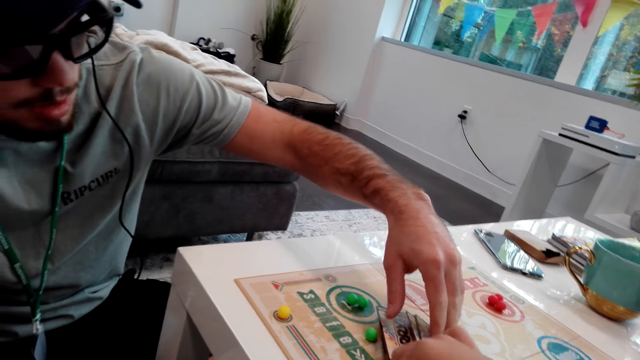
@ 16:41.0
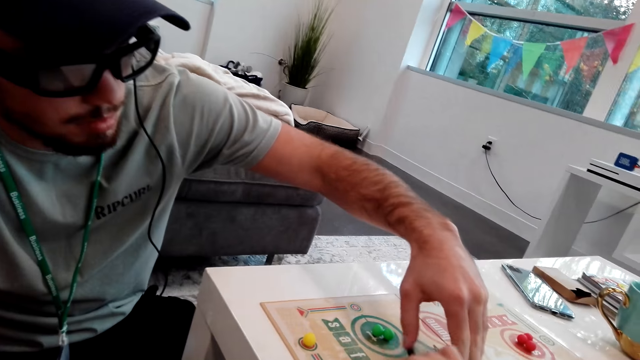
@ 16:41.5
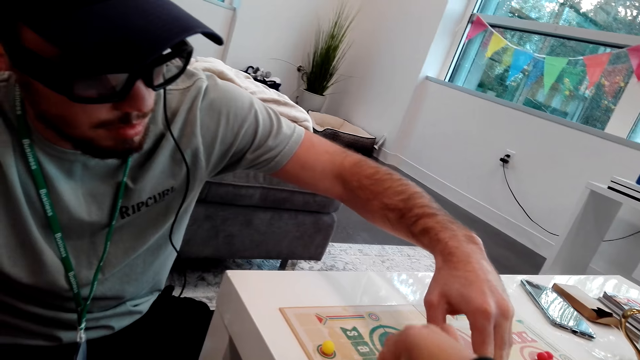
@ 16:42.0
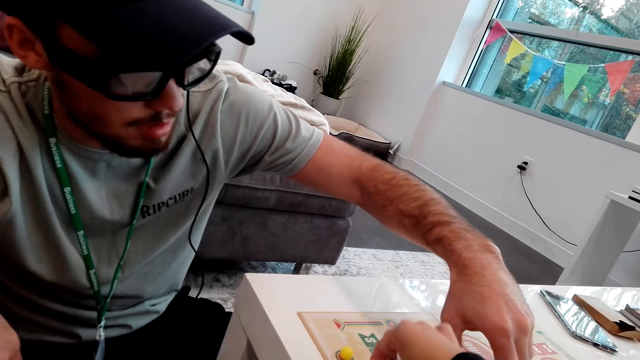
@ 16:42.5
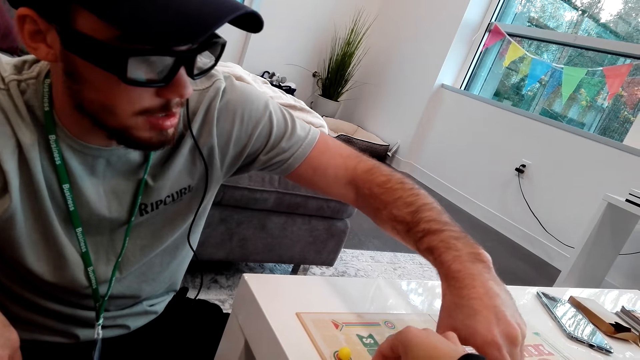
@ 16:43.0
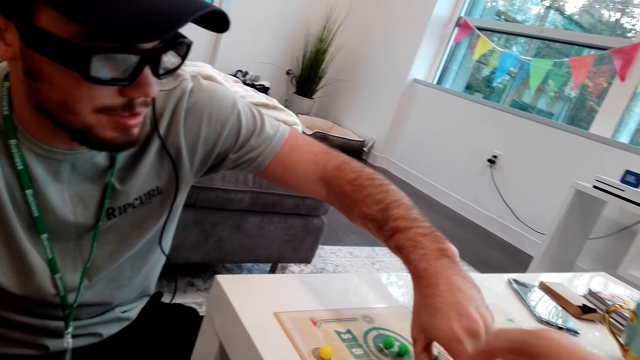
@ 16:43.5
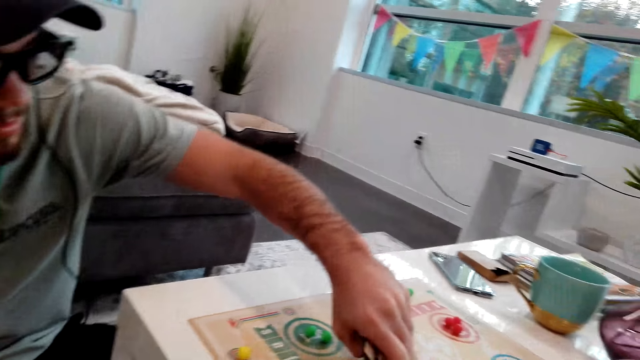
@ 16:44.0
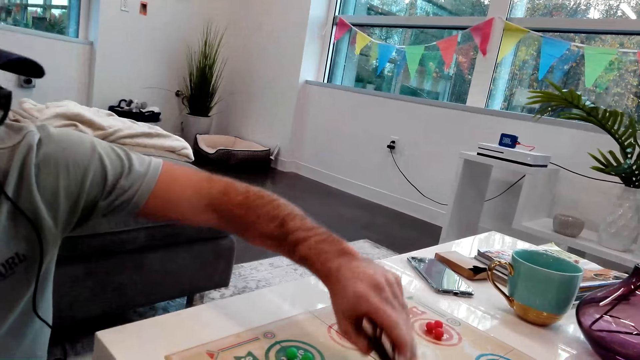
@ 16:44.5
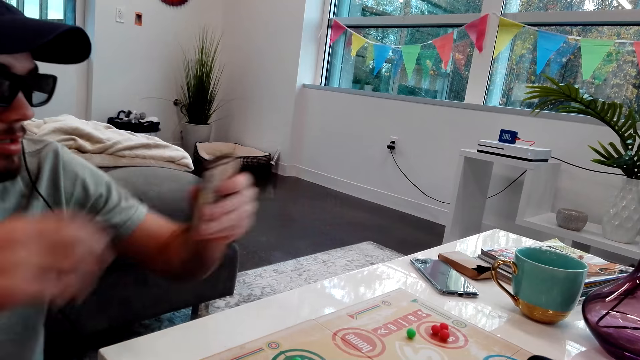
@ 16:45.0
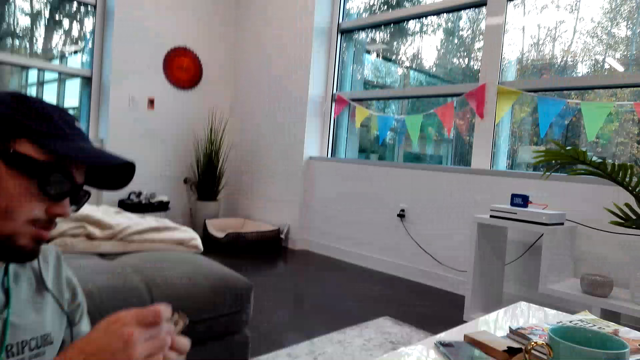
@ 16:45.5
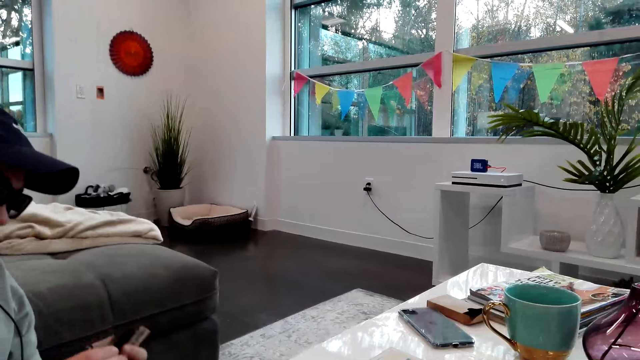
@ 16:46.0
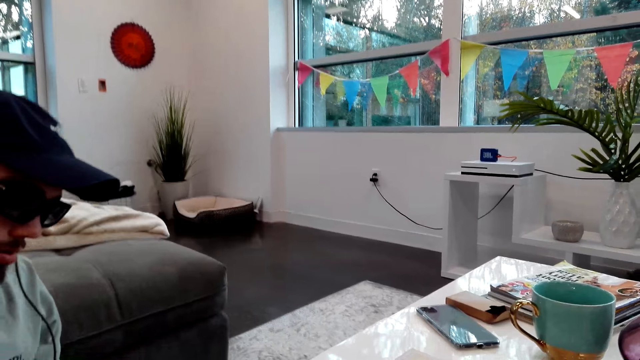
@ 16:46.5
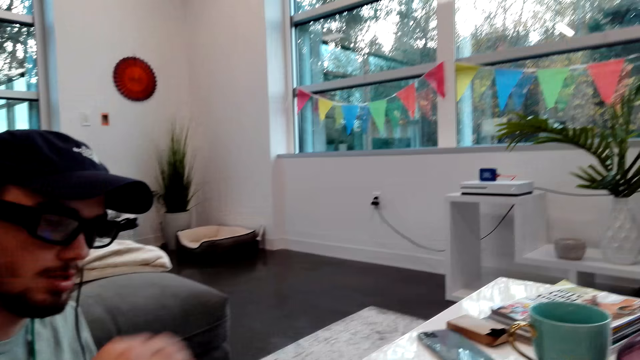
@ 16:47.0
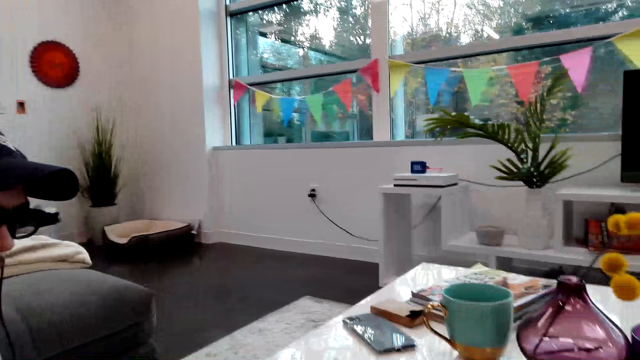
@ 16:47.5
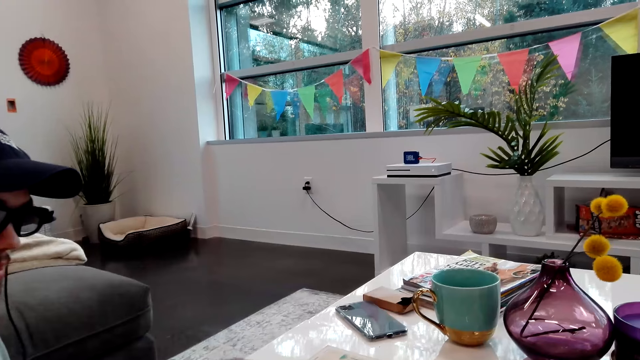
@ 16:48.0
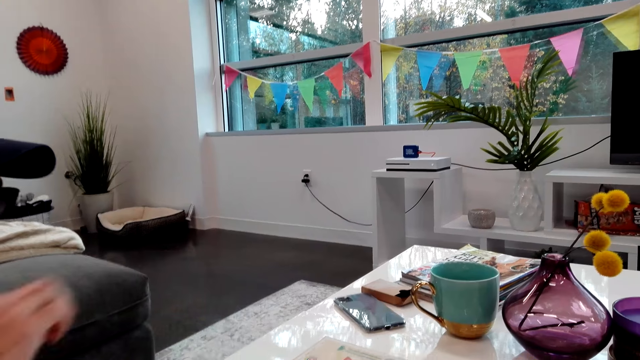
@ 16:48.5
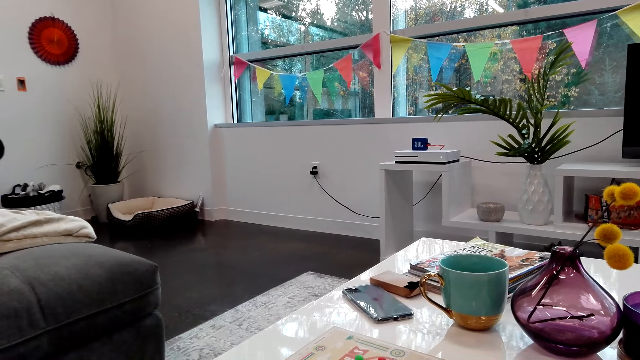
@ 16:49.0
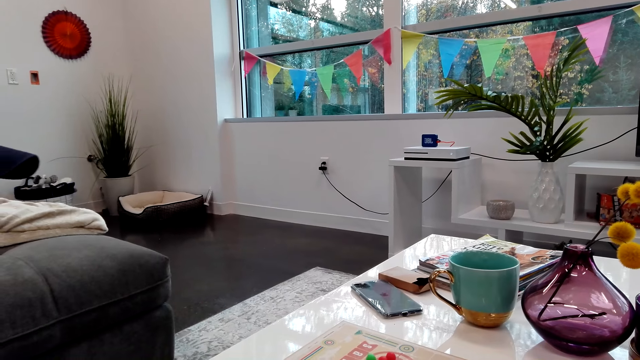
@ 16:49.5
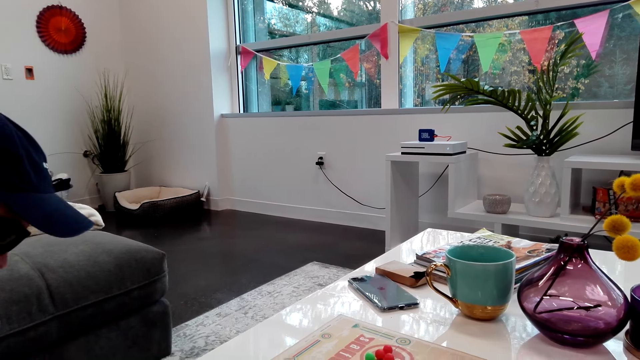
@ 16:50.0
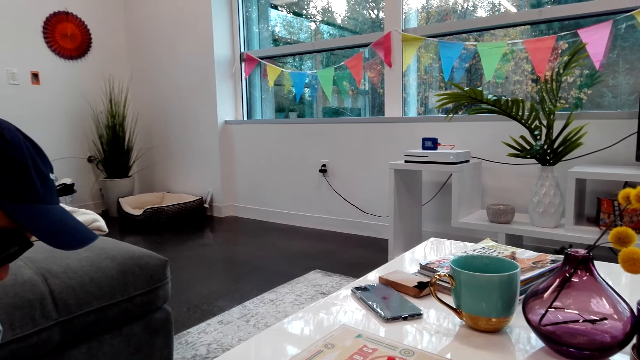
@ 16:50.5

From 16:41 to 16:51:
The camera wearer moves a pawn on the board game. A man picks the cards and puts a card on the table.

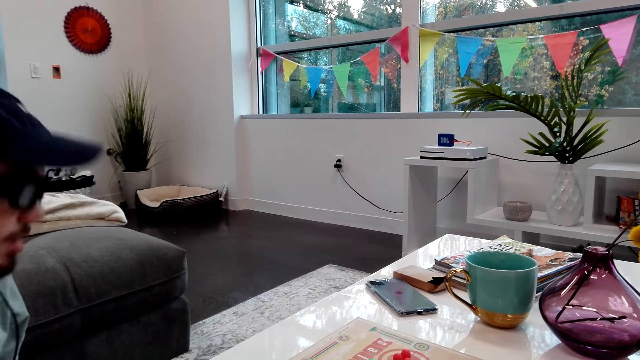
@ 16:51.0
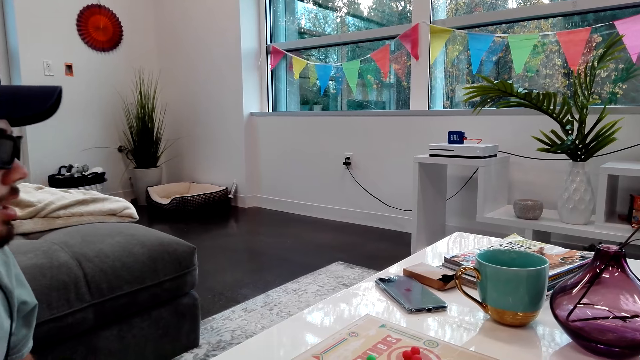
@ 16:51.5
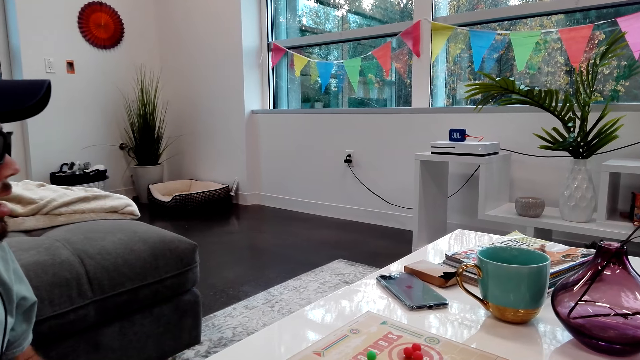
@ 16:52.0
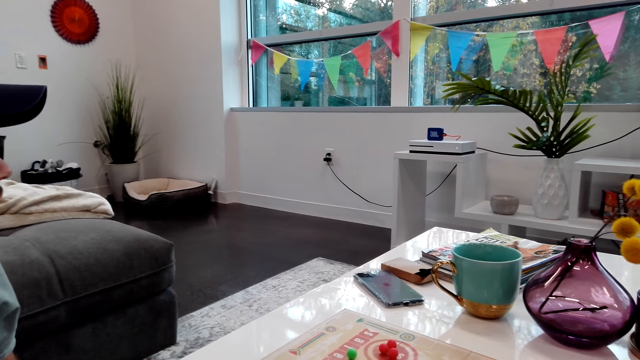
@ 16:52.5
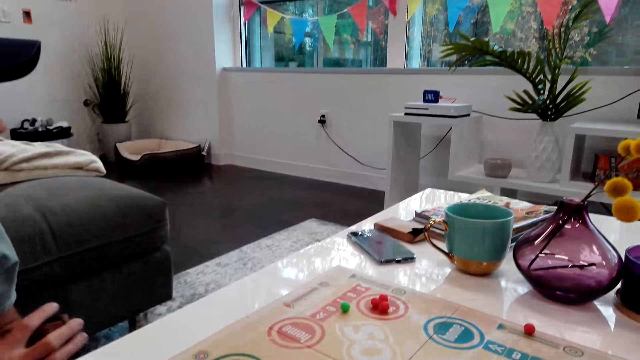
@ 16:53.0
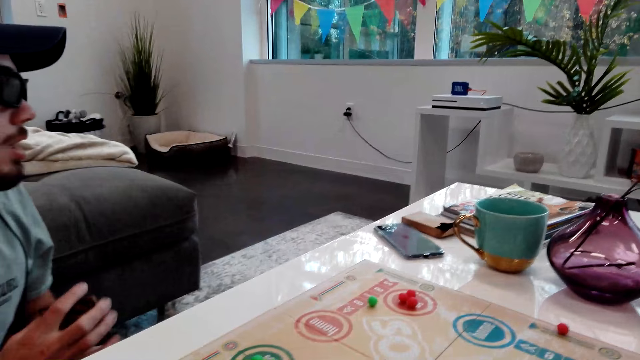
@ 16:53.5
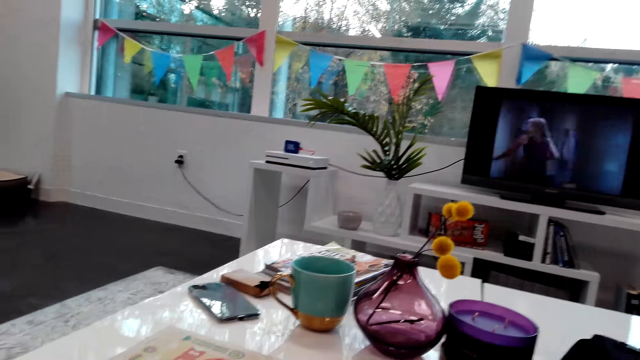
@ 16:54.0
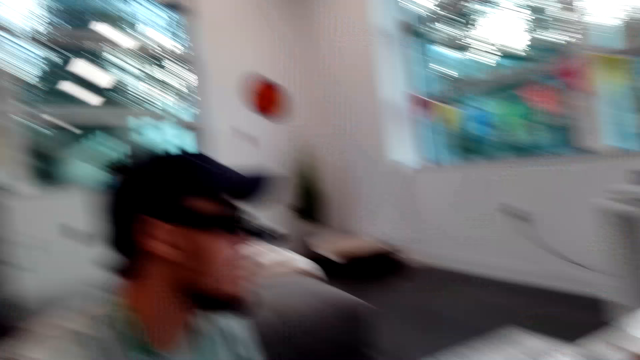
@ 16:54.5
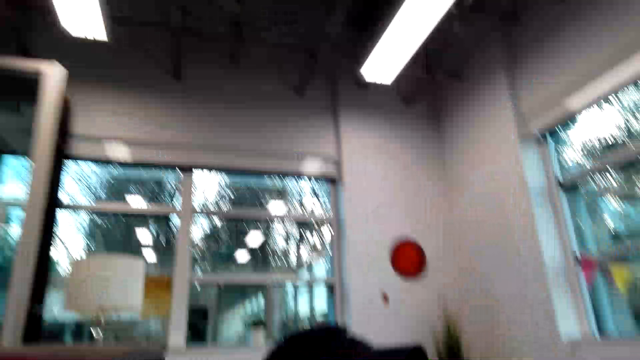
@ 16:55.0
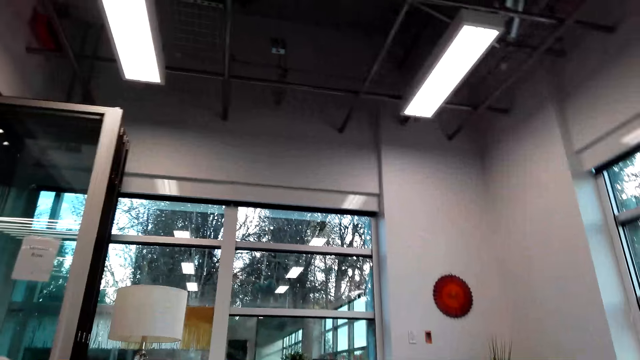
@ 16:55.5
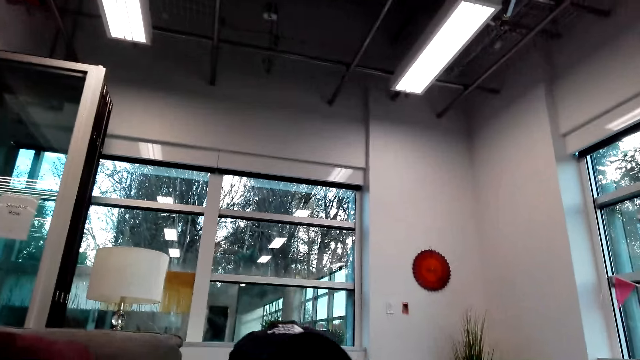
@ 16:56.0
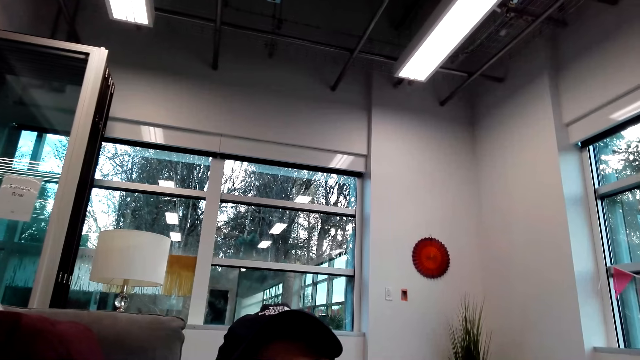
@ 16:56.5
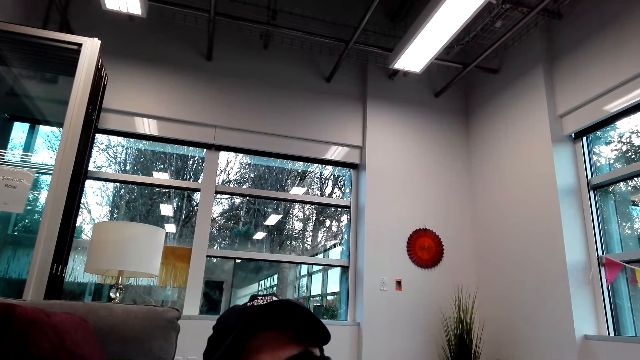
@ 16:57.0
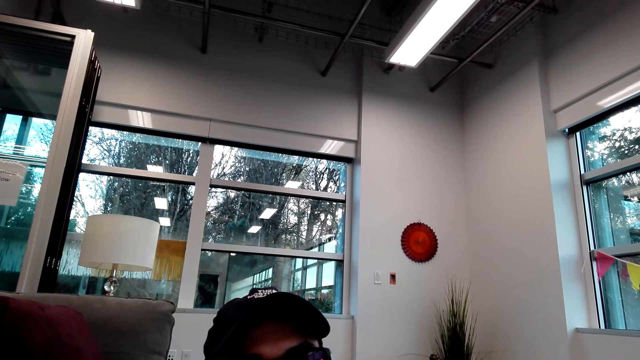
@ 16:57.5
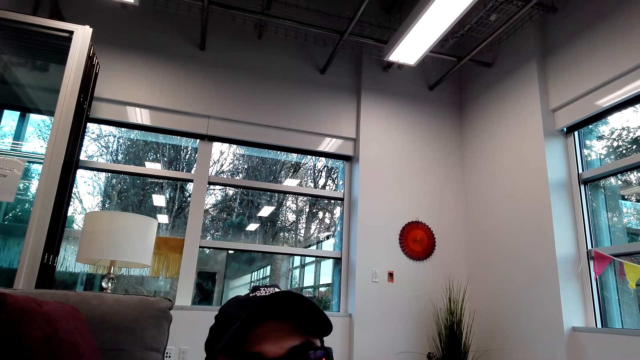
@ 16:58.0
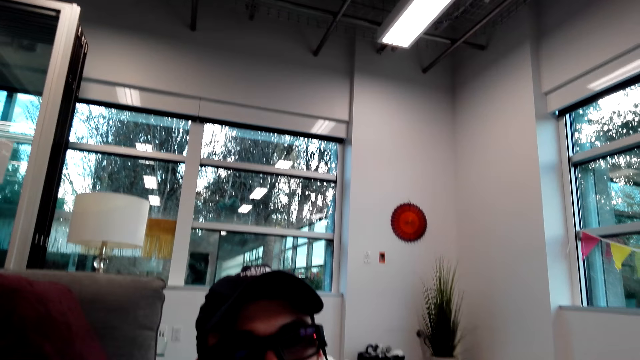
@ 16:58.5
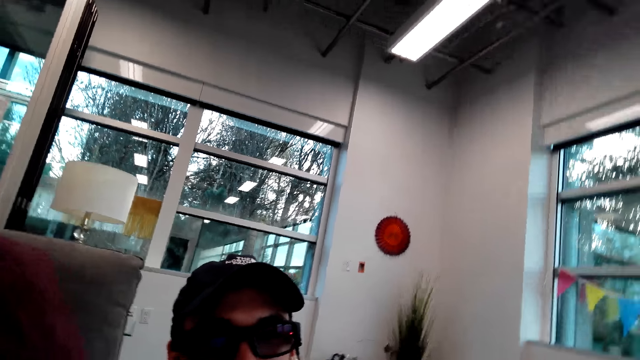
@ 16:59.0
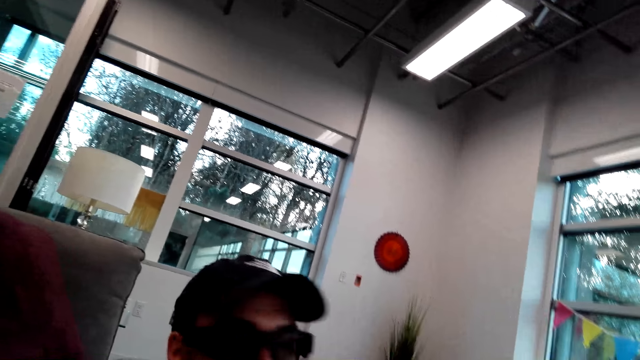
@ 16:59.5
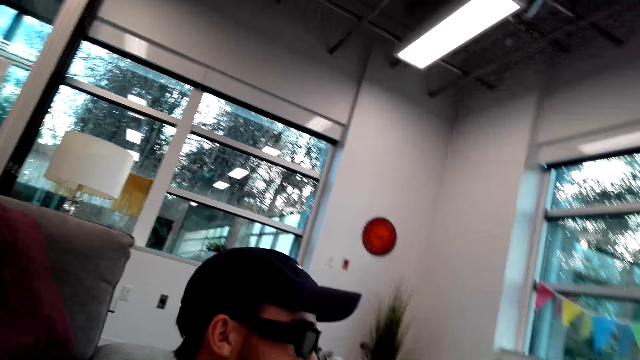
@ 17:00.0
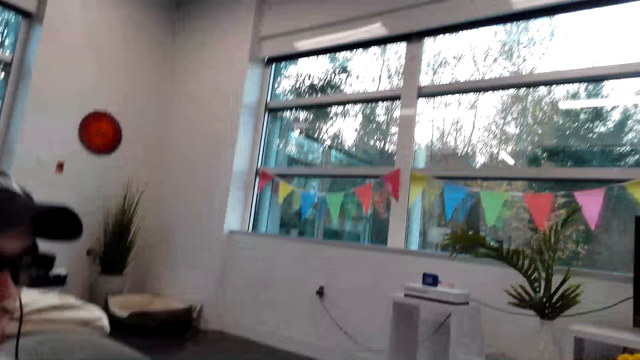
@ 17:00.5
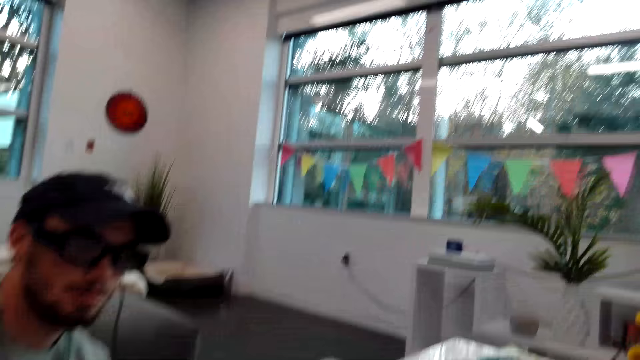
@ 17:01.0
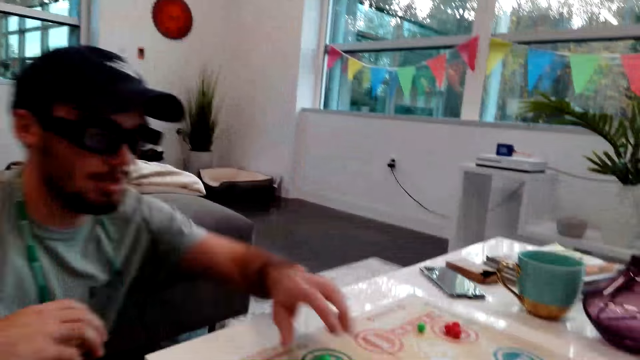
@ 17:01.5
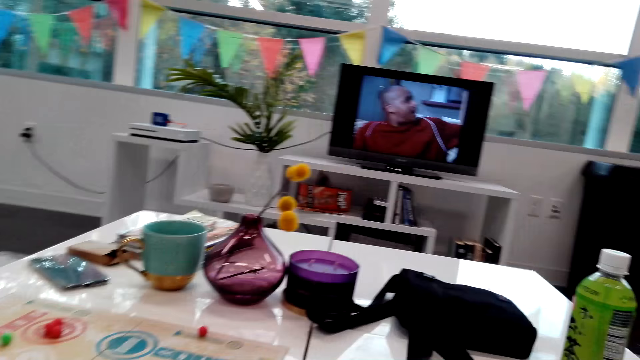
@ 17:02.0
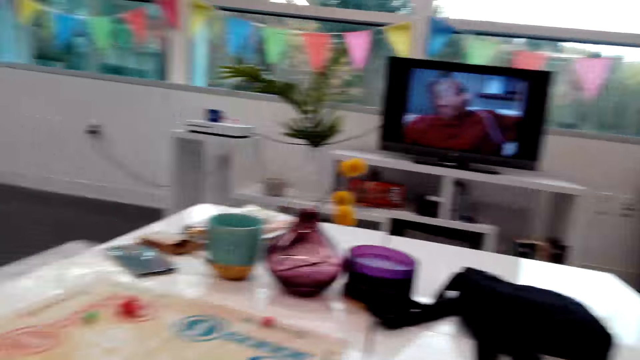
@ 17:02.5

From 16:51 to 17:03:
A man shuffles the cards. The camera wearer turns around the room.
